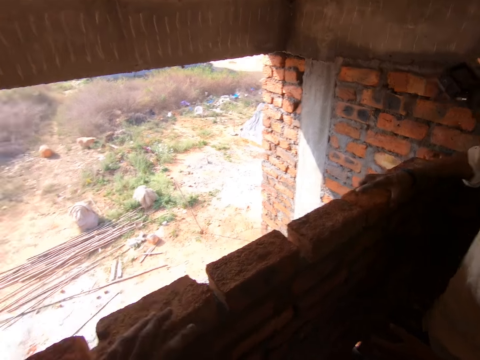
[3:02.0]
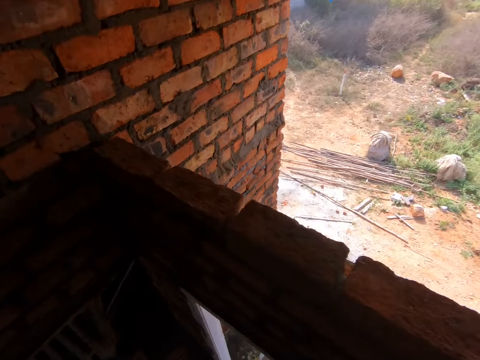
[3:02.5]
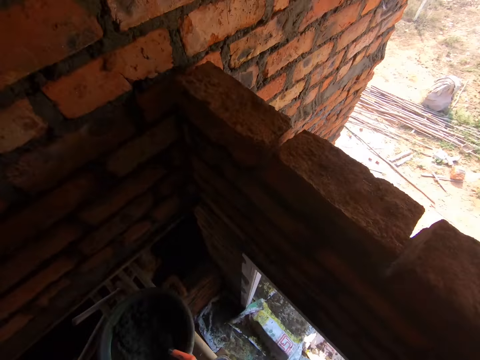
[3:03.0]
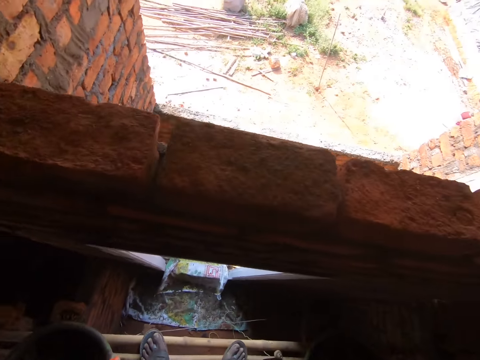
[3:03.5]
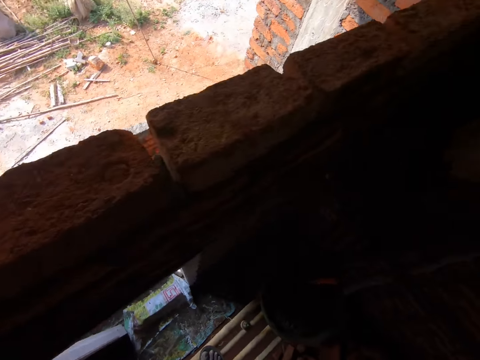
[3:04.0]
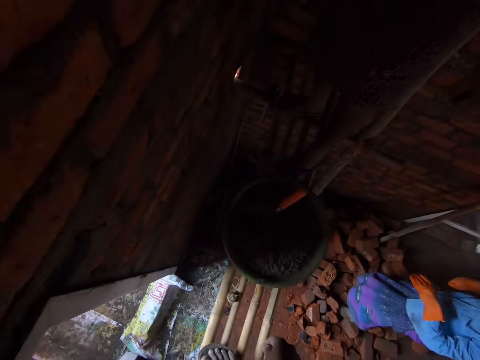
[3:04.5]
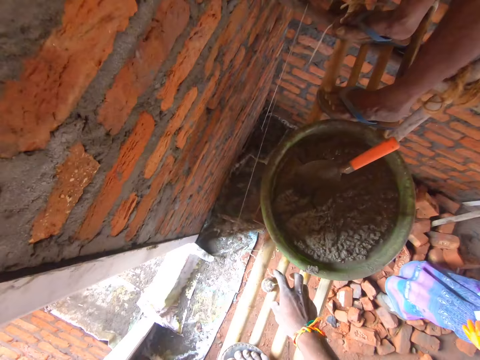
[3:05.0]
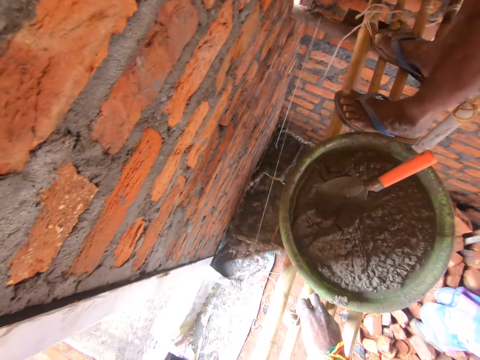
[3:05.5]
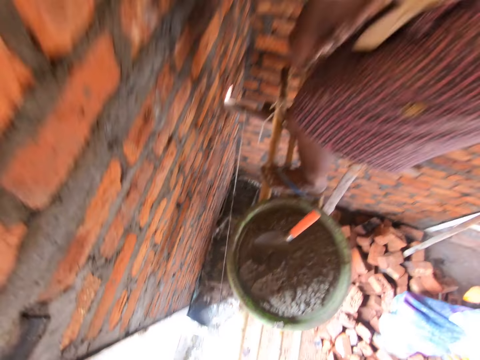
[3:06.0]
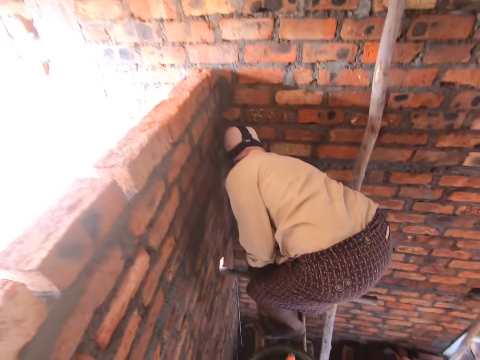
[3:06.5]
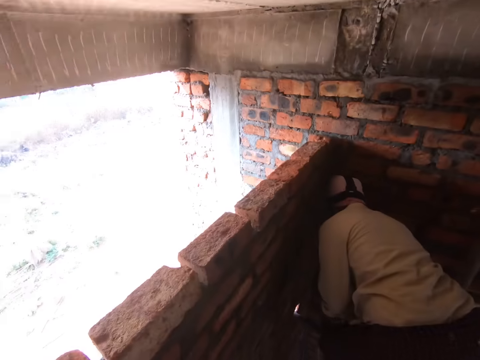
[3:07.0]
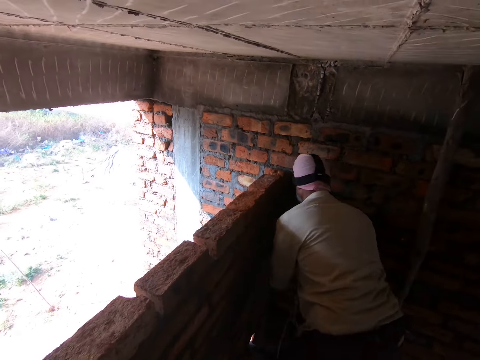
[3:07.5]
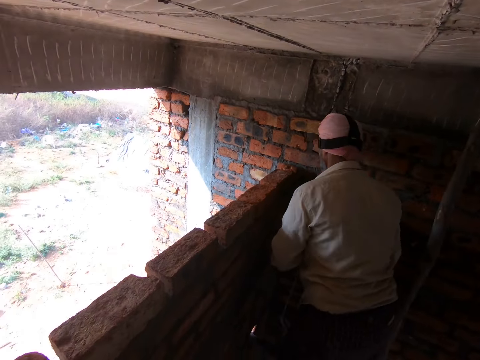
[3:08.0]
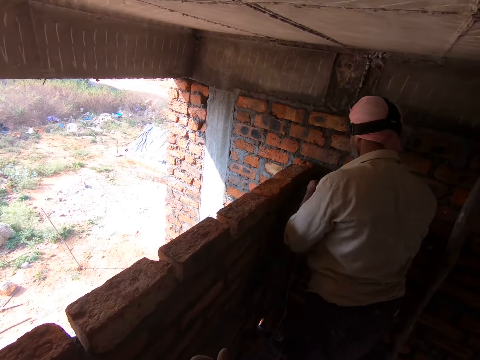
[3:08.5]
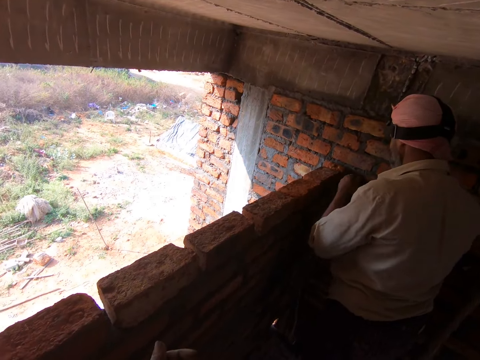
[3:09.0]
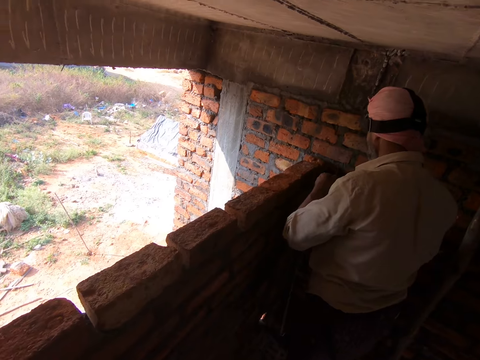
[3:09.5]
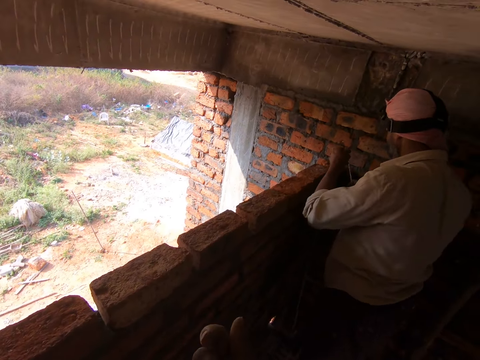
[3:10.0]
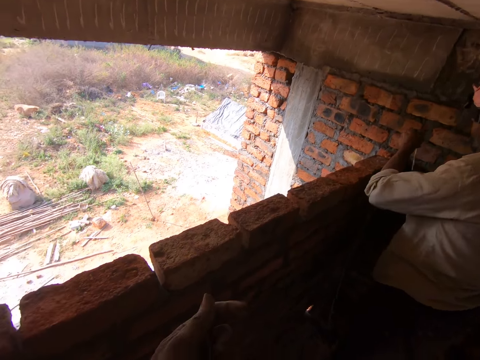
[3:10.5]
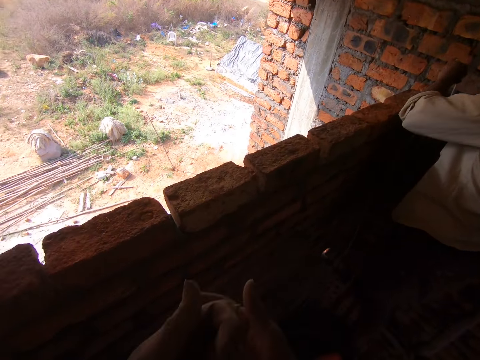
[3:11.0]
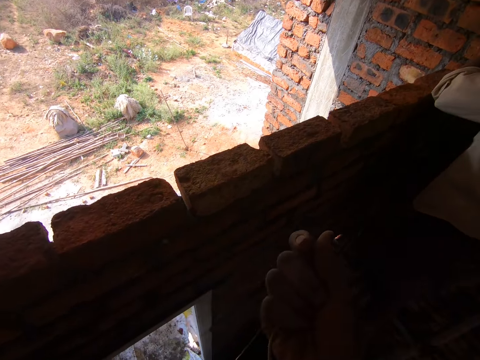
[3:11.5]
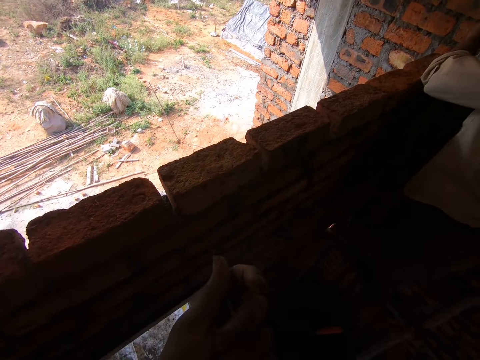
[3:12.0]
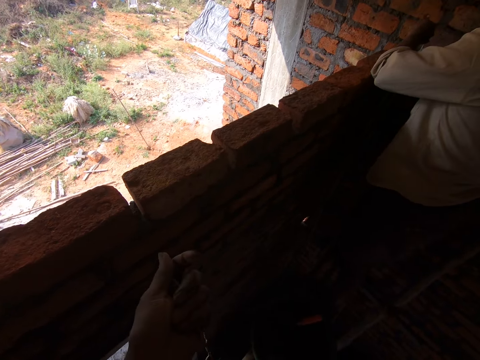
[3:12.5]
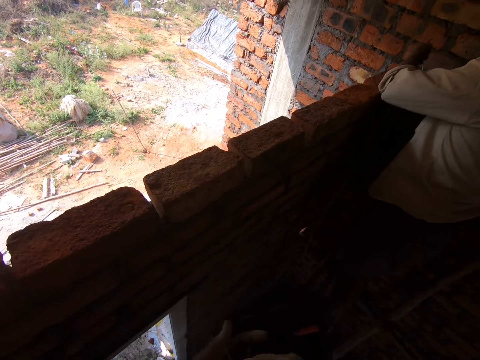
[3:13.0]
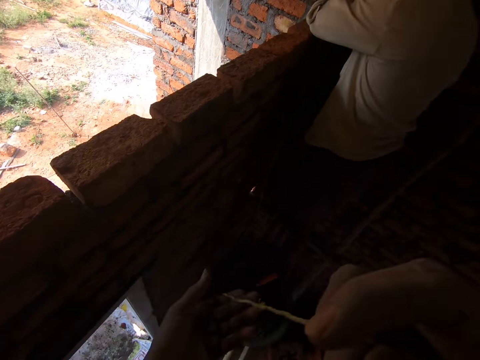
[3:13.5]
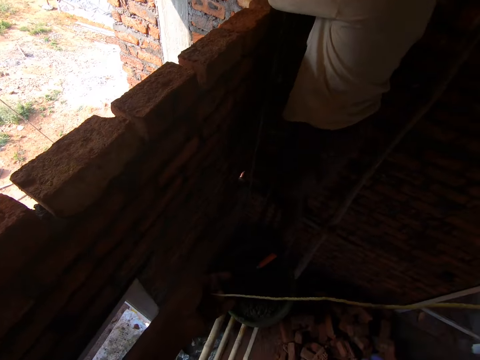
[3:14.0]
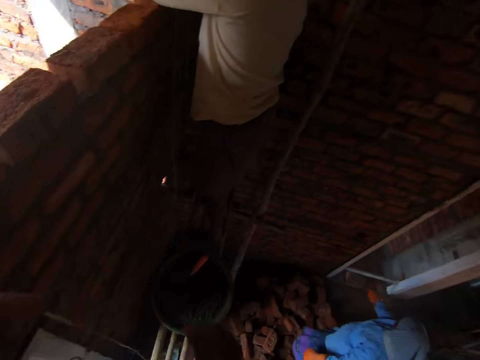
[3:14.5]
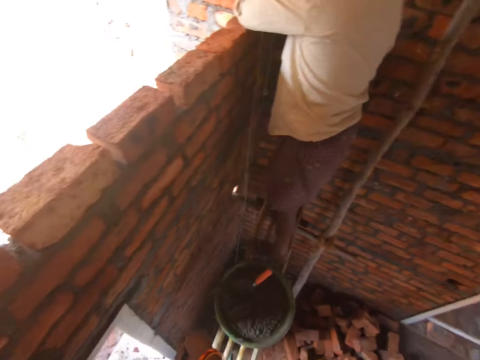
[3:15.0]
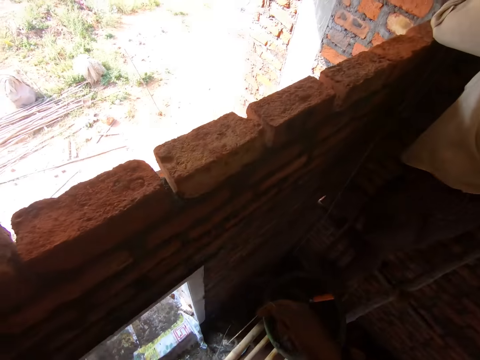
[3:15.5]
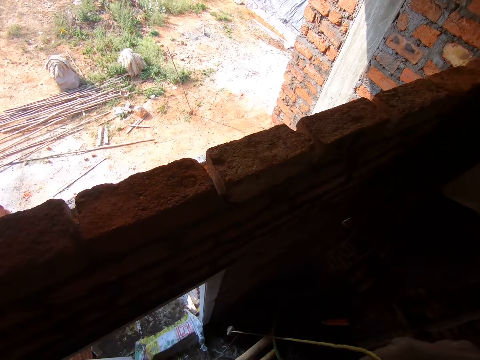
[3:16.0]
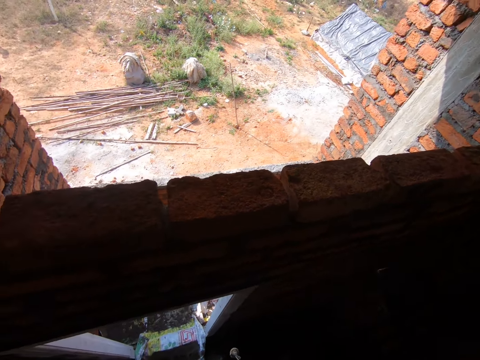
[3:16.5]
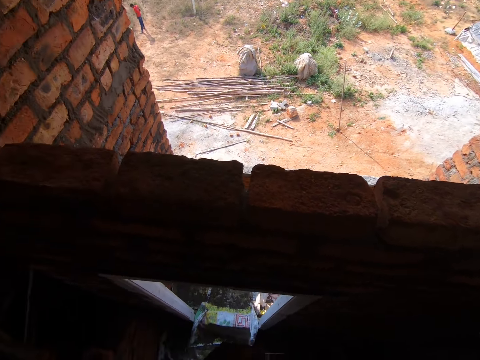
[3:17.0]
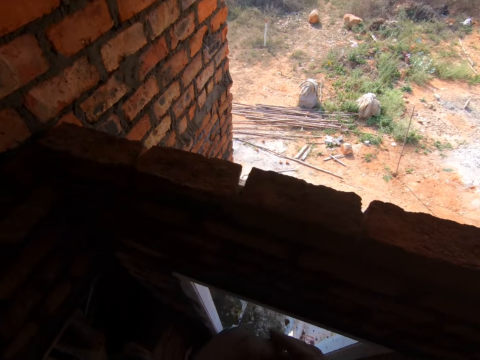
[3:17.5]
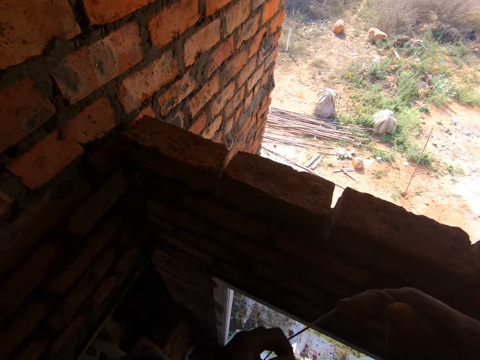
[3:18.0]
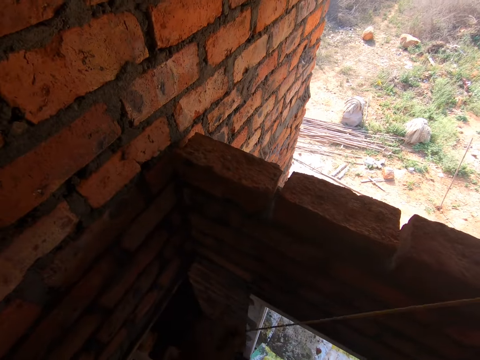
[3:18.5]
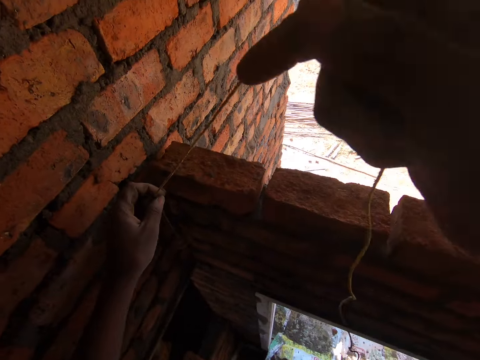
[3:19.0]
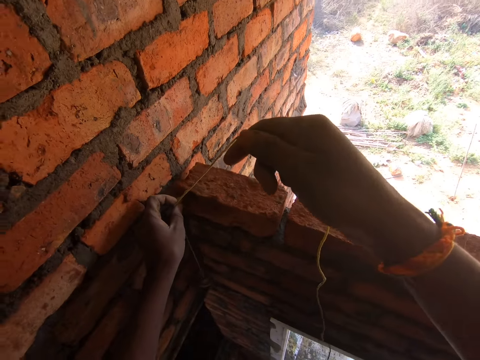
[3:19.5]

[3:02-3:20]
The camera wearer stares at the wall. A person looks around. The camera wearer picks up the plumb bob. Another person bends down. The camera wearer stares at the wall. The other person stares at the wall. The camera wearer moves the hands. They stretch the thread. They stare at the wall. They pull the plumb bob. They stare at the wall. They pull the plumb bob.

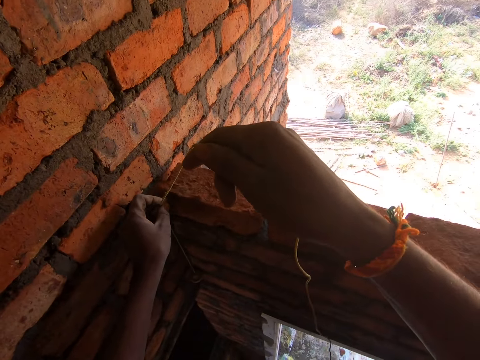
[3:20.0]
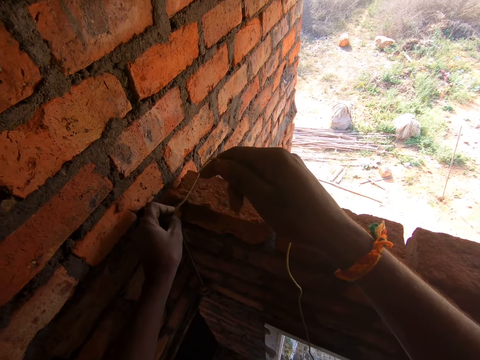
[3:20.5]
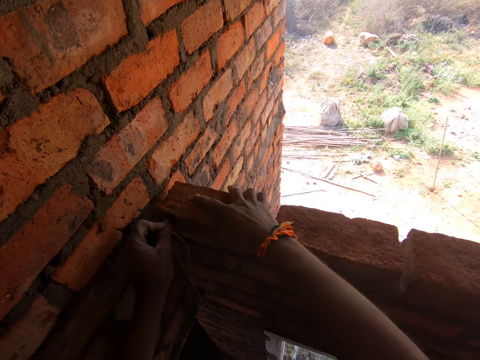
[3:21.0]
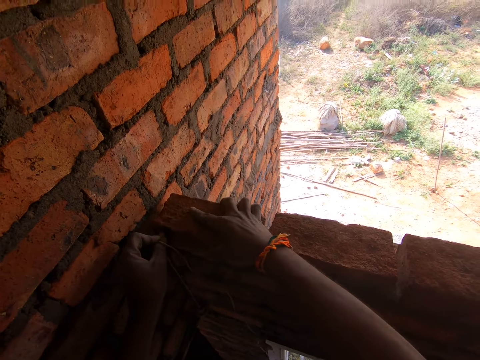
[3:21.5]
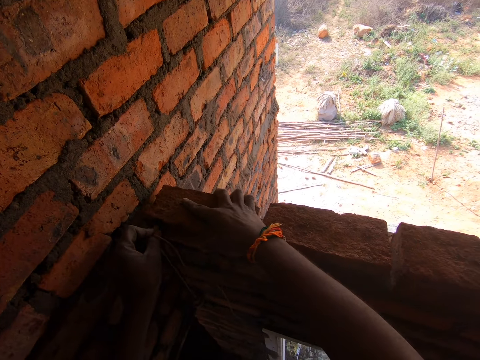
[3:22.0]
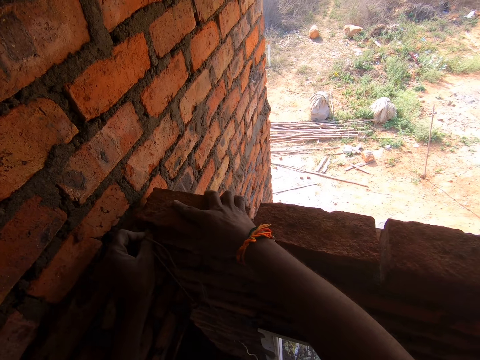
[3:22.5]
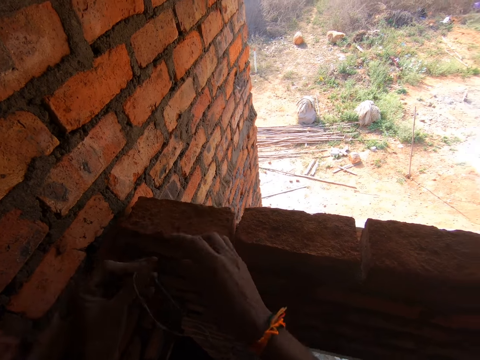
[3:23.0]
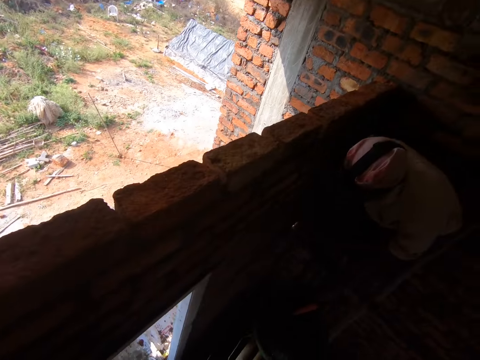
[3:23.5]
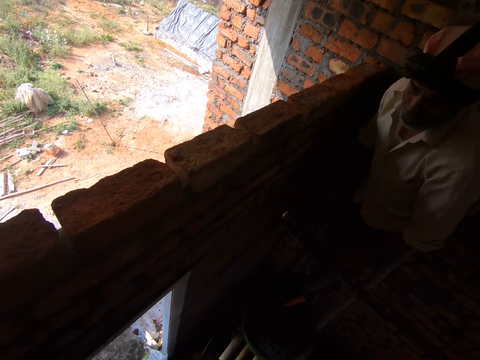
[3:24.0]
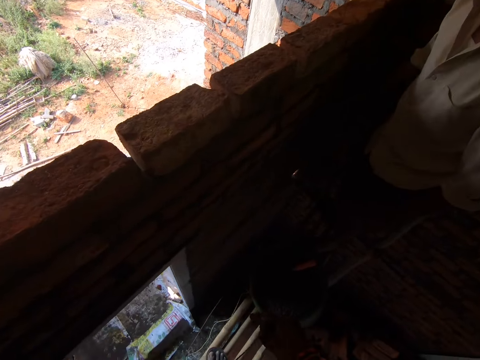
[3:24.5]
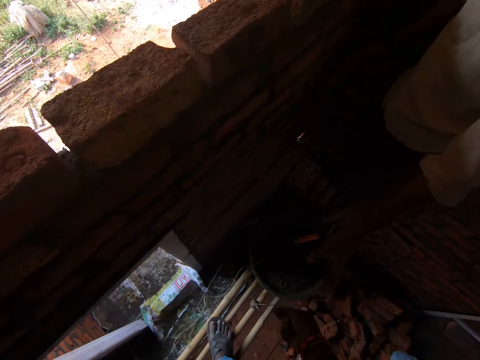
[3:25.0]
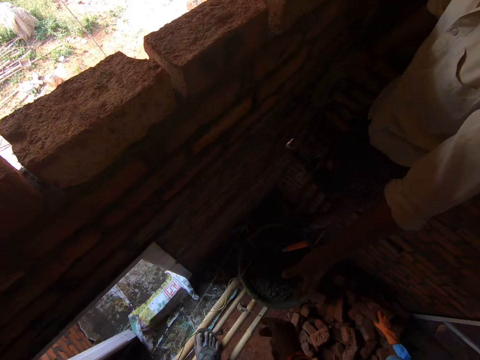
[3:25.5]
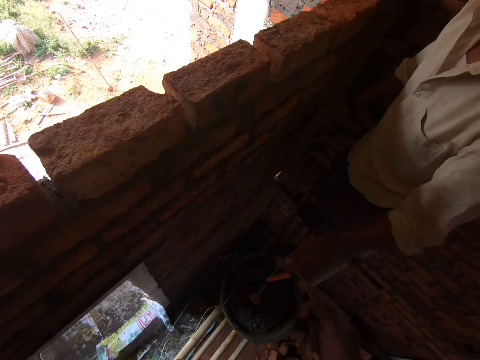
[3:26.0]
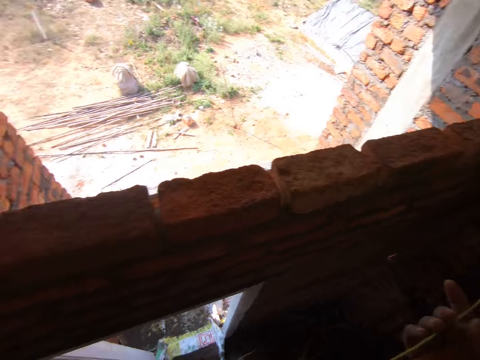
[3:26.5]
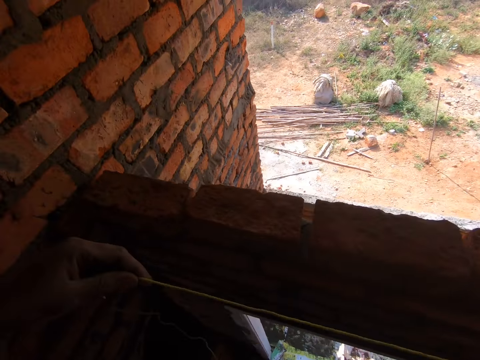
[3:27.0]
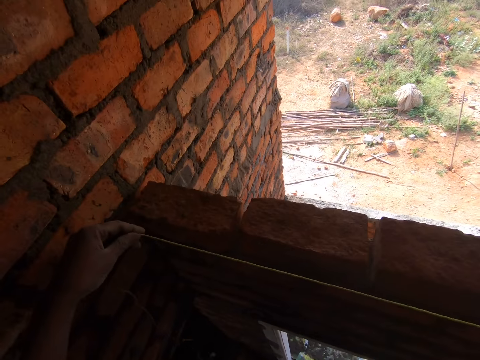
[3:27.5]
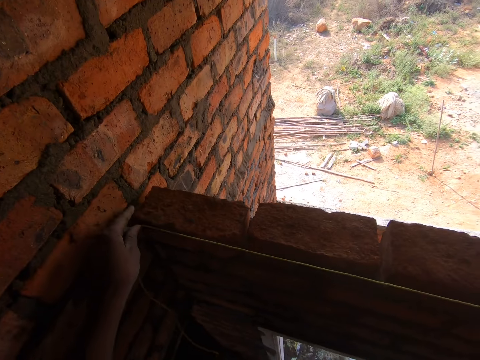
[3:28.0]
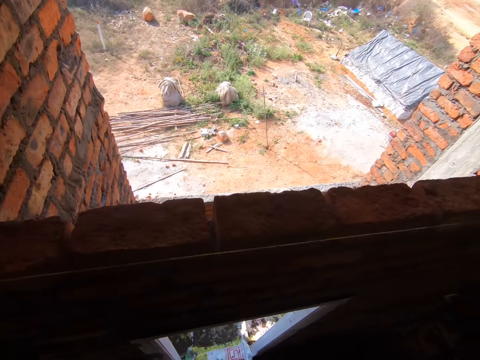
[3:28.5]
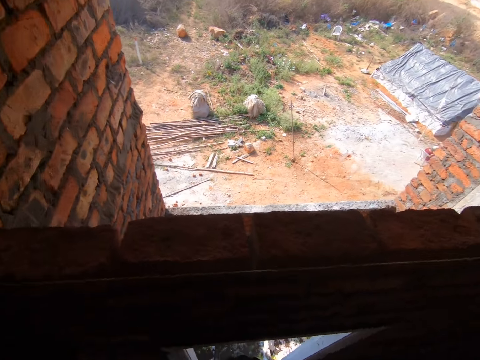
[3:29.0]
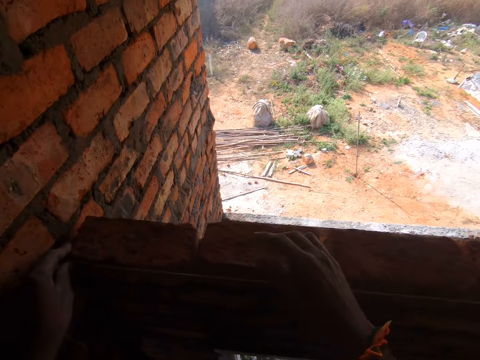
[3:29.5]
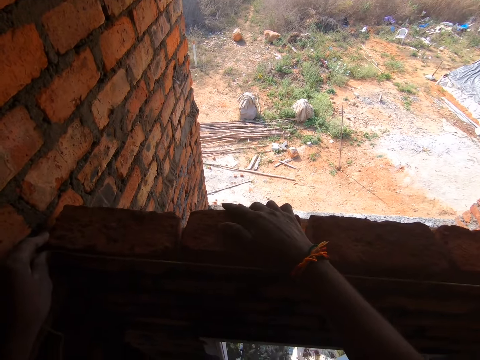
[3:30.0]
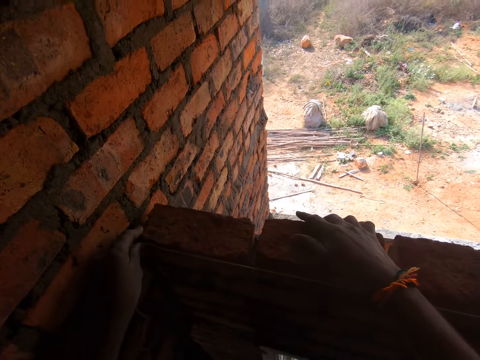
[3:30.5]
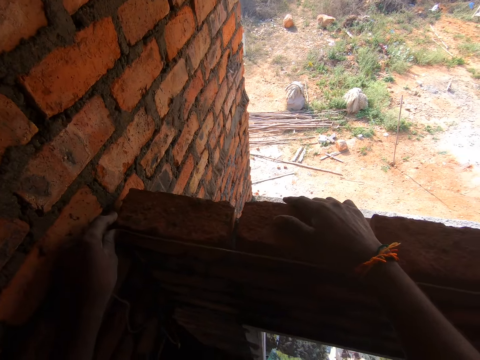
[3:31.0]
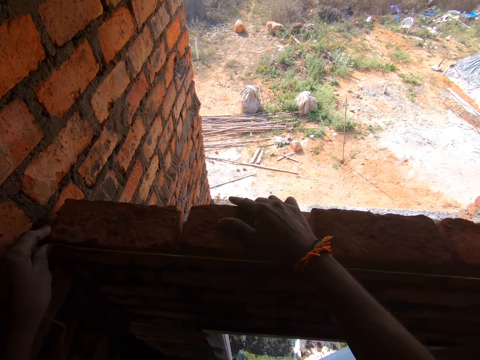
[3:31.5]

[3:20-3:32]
The camera wearer drops the plumb bob along the wall. They adjust the brick with the hand. They stare at the wall. A person bends down, stands up, and stretches the hand. Another person picks up the brick. The first person picks up the plumb bob. The camera wearer passes the plumb bob to the first person. They stretch the string. They pass the thread along the wall. They put the string to the wall. They move the hand. They adjust the bricks.
